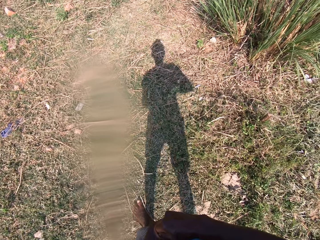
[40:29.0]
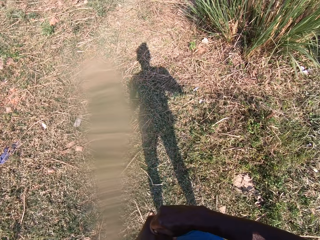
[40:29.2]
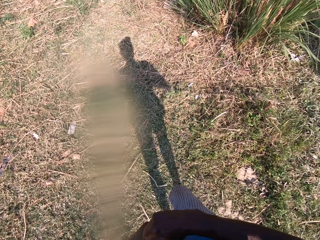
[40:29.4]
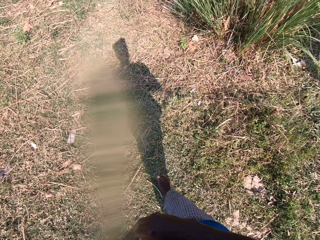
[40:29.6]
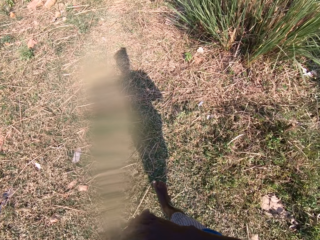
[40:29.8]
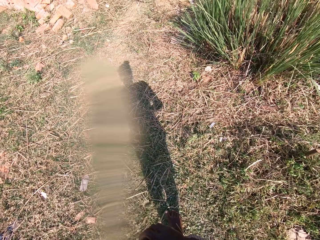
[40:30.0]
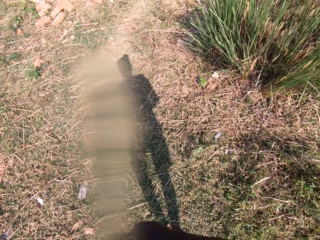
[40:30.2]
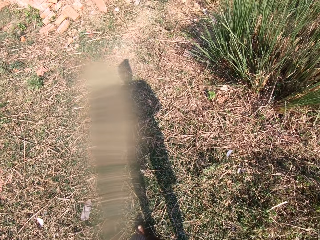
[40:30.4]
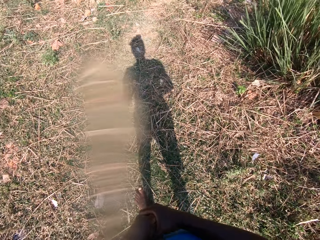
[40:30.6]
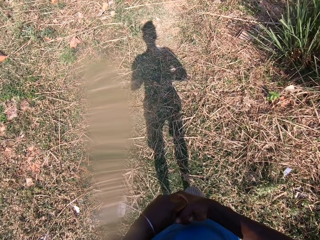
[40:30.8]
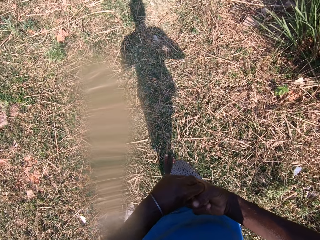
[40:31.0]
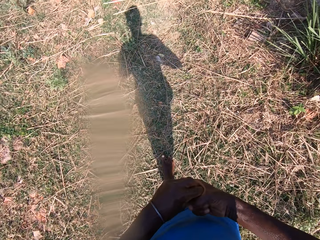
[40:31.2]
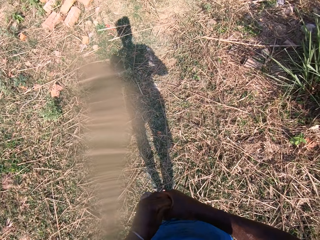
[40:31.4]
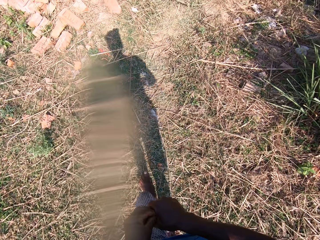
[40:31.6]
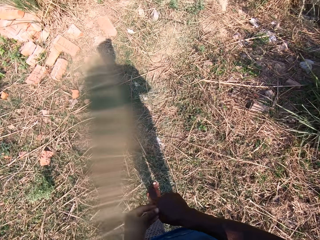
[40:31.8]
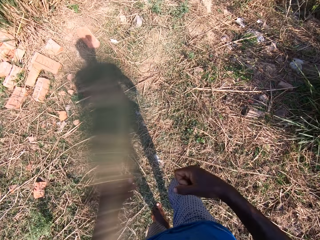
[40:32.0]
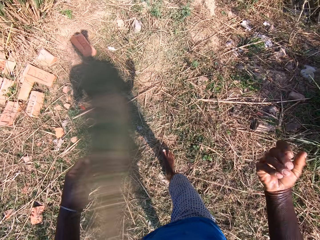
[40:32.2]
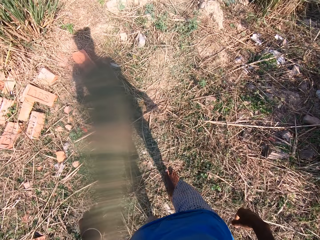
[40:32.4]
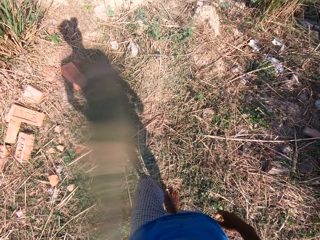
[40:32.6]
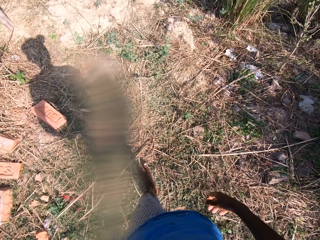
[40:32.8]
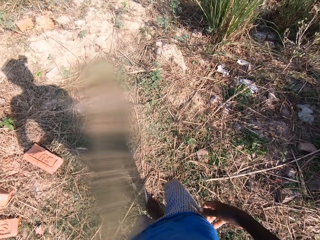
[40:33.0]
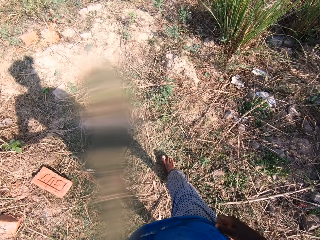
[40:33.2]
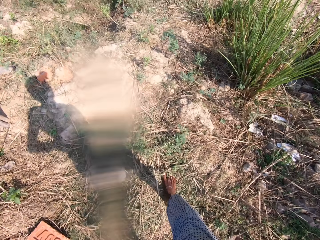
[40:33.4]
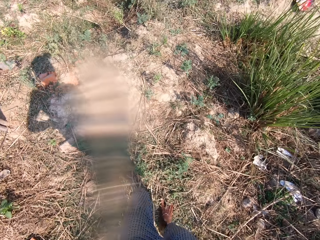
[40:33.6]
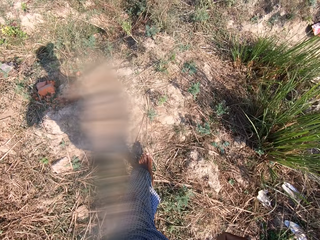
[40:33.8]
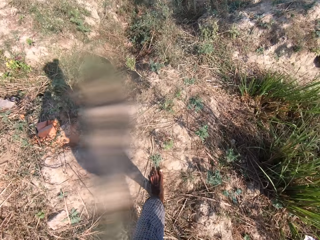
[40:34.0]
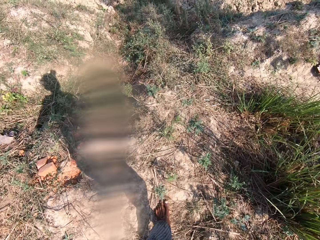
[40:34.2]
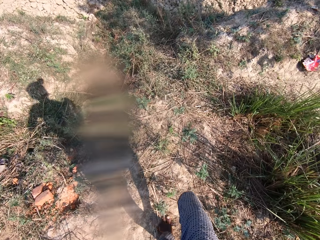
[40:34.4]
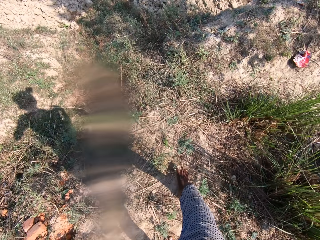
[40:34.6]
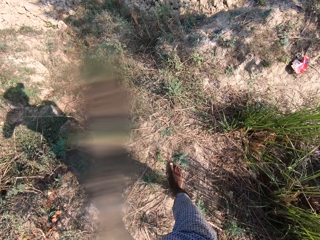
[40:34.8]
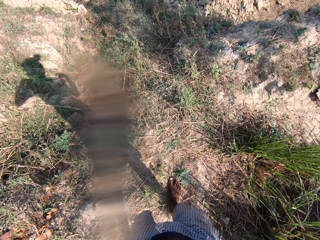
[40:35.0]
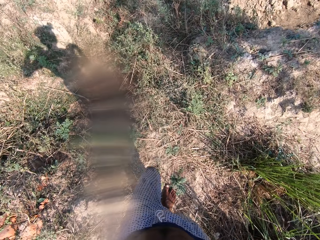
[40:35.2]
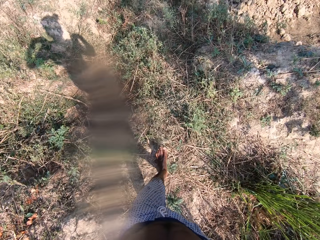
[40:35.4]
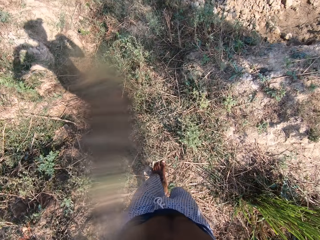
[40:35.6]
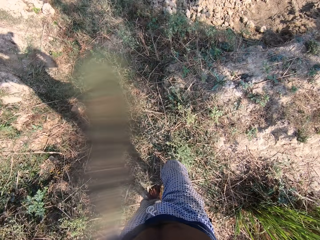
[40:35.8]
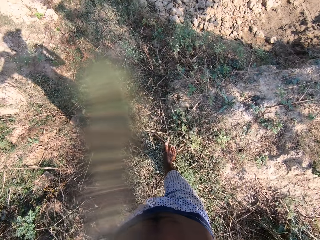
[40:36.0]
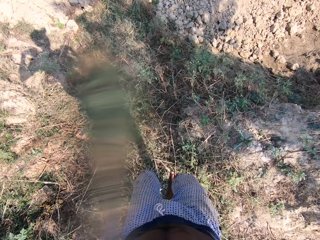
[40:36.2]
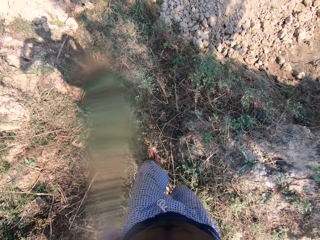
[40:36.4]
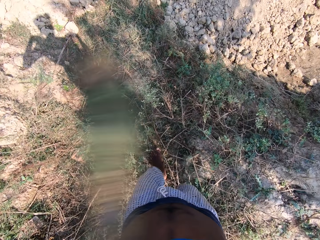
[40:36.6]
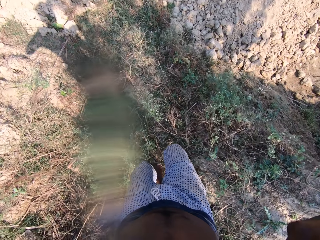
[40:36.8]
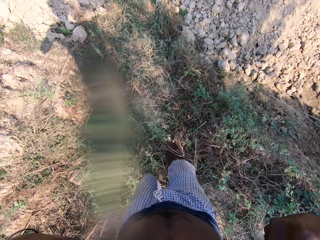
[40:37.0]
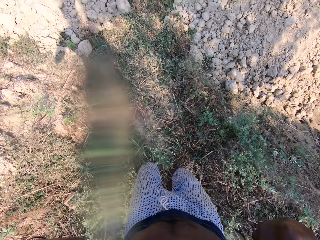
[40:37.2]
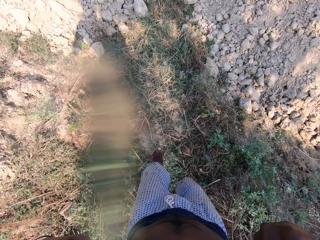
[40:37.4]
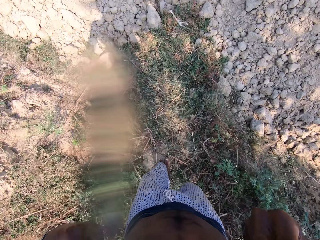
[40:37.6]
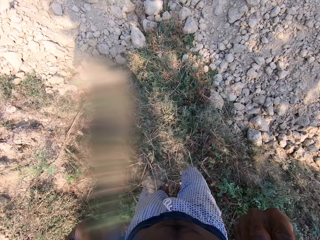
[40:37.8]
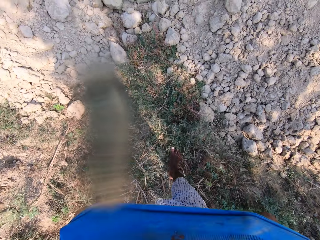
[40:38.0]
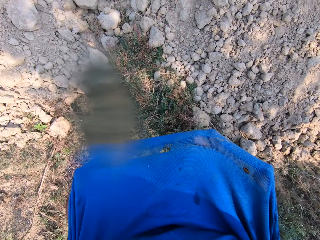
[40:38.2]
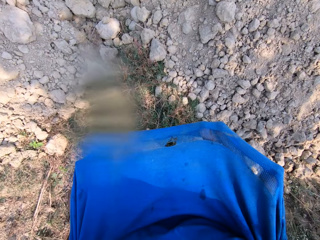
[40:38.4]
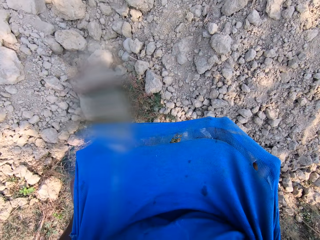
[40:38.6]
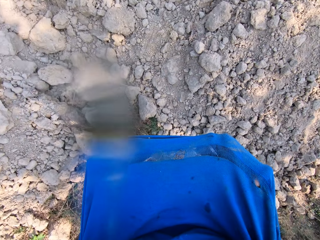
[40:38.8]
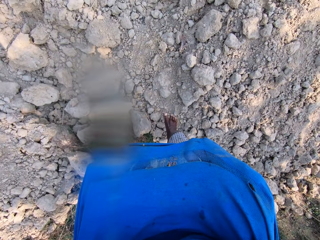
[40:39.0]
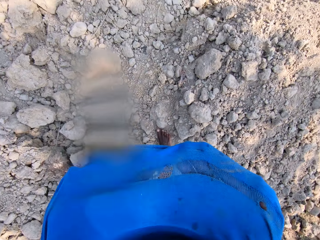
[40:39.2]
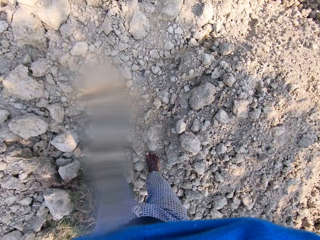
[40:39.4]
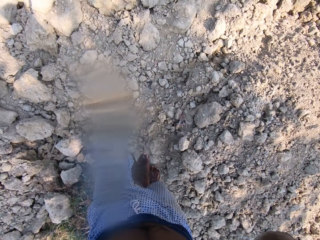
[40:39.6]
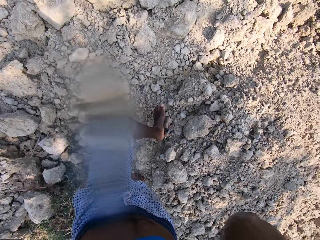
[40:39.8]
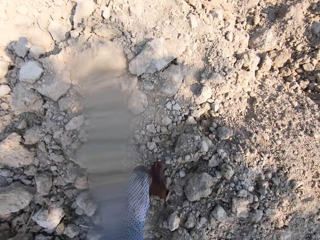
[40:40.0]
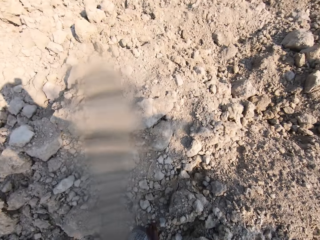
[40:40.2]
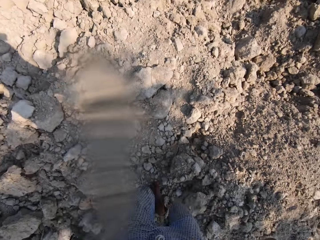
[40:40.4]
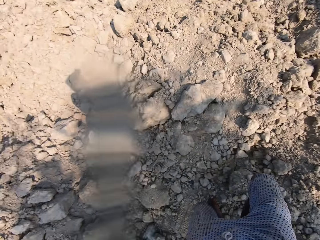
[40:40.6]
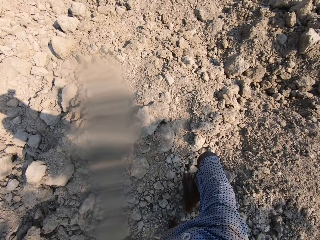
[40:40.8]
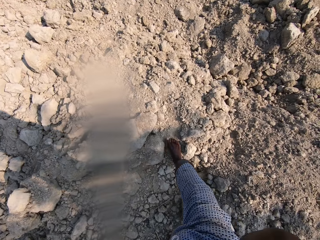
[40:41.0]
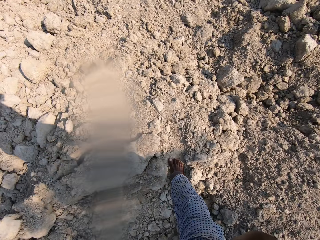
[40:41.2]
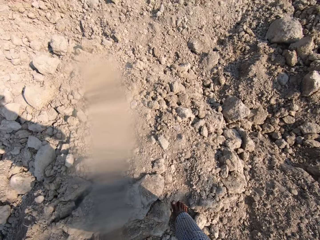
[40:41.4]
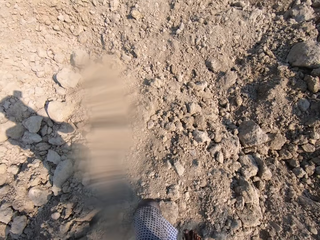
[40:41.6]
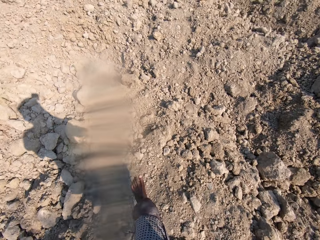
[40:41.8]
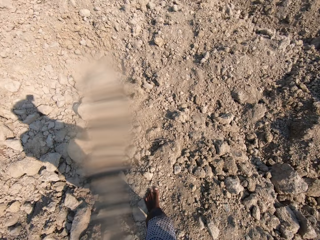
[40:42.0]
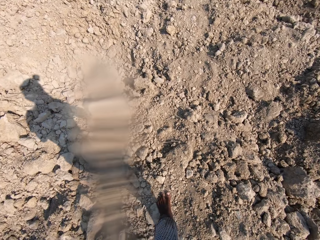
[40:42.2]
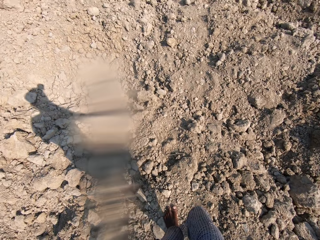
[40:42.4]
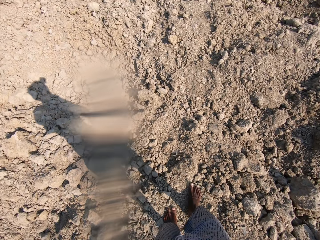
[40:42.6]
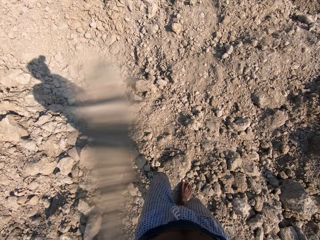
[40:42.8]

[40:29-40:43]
The camera wearer walks around in the field. He sways hands. He wipes the face using the cloth, spits saliva on the ground, touches his clothes and walks around in the field. He wipes the face using the cloth and walks around.

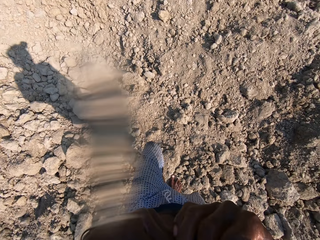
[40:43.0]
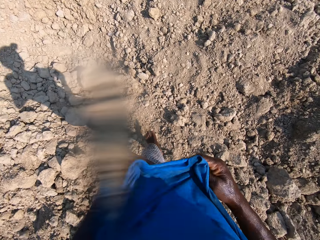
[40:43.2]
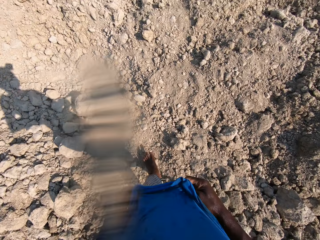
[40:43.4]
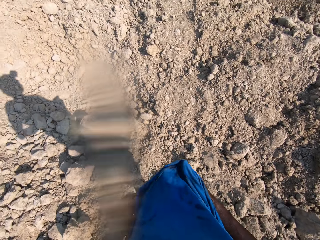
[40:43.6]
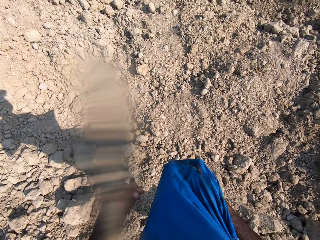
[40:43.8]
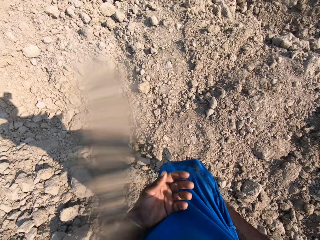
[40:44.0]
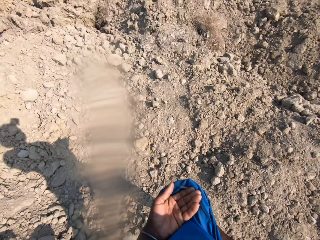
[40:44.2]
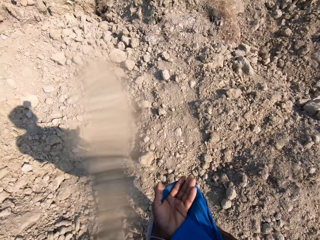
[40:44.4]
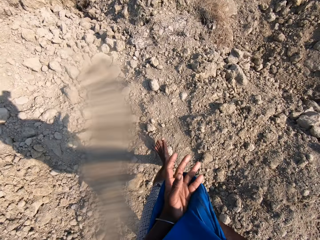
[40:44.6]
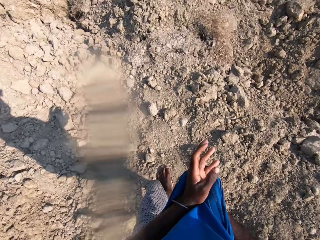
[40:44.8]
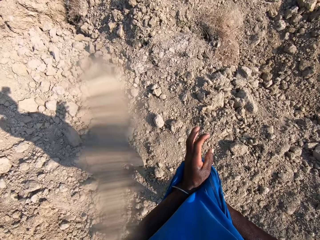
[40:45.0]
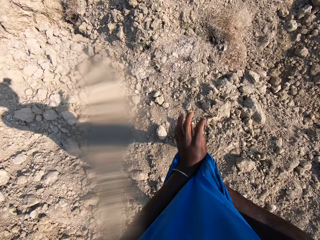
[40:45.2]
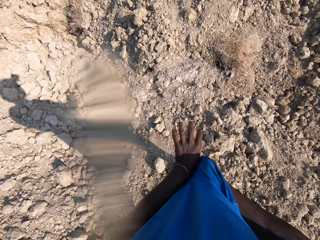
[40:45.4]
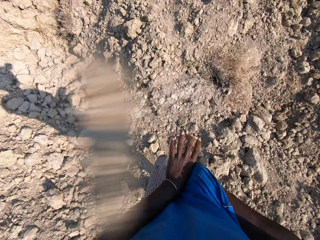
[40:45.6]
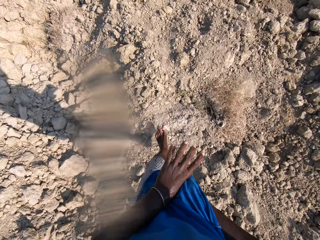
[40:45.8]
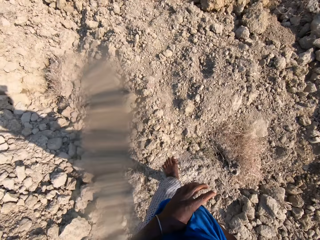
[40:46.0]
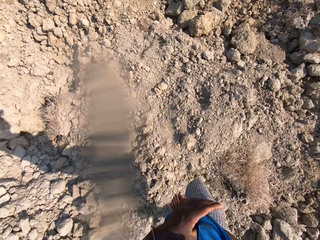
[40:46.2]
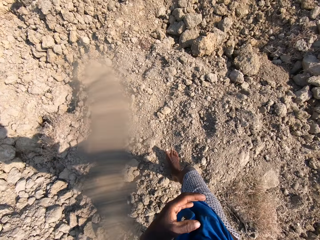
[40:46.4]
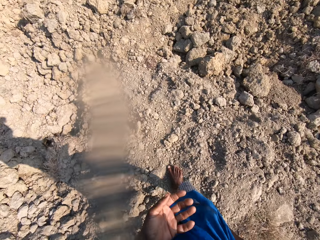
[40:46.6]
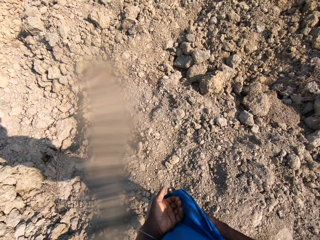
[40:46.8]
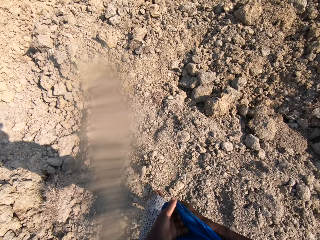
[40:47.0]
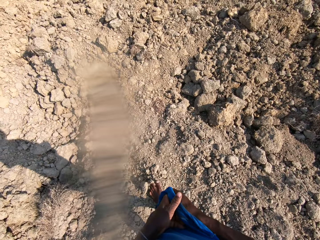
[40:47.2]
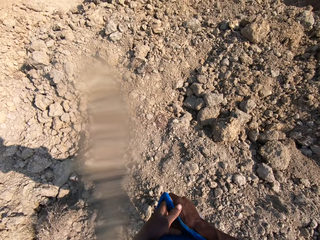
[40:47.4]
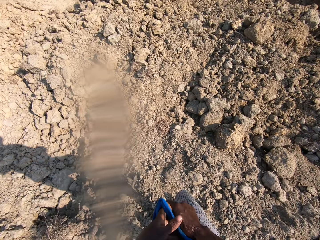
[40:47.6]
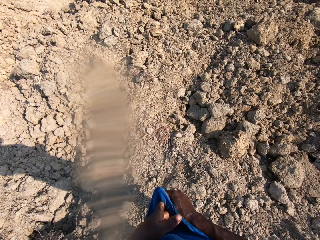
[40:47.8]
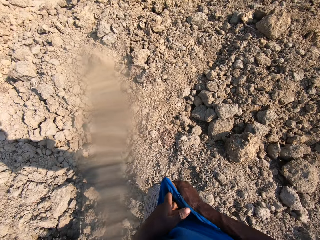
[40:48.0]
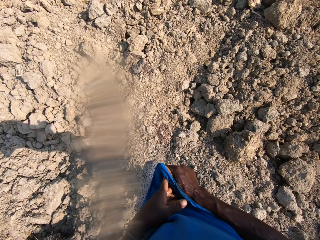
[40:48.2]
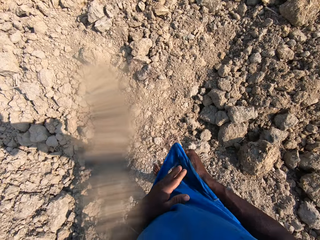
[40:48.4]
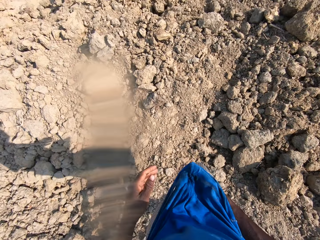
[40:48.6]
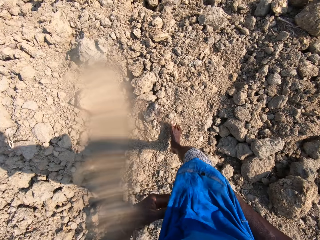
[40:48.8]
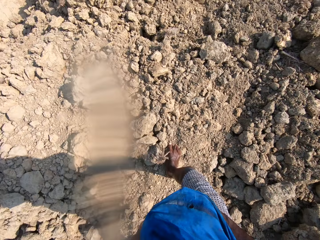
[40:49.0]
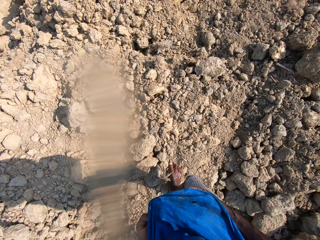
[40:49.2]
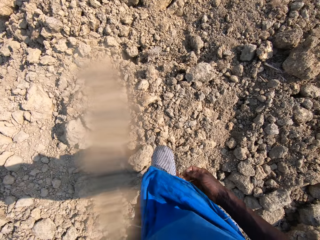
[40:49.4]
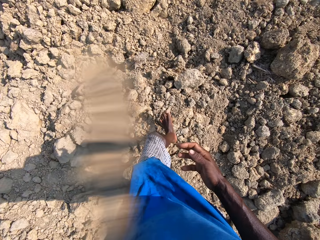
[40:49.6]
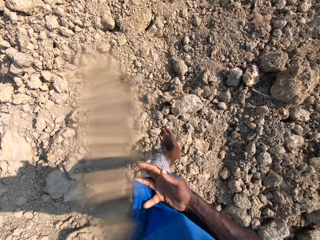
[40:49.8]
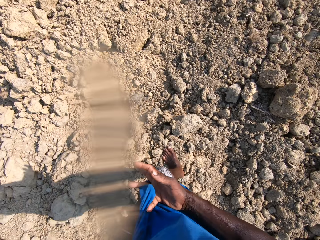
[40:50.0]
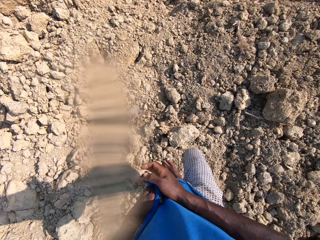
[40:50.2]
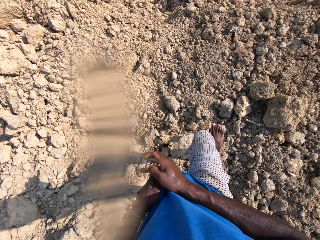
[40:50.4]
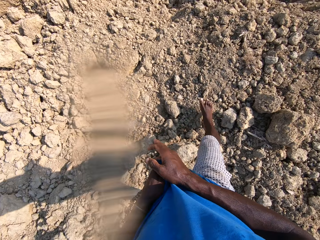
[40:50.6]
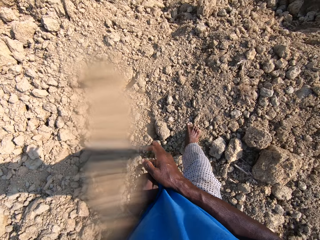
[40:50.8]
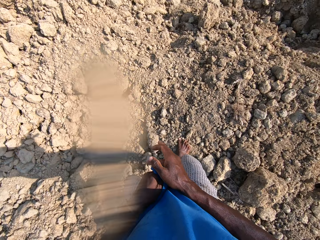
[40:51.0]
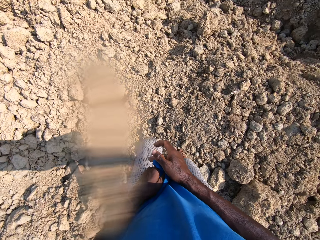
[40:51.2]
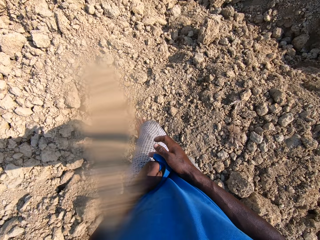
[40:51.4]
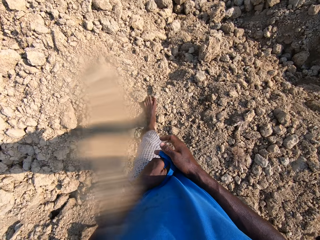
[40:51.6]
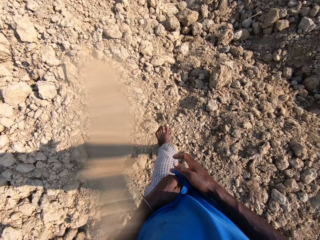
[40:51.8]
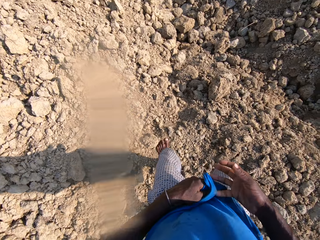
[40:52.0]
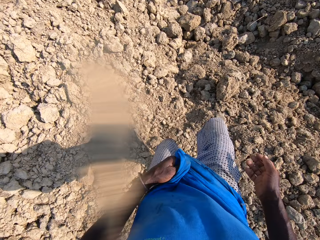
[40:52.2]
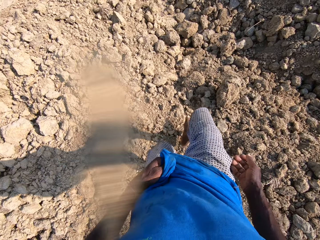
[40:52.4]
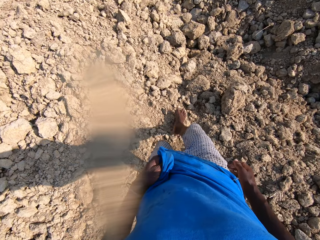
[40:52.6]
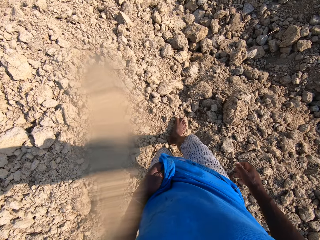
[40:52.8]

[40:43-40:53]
The camera wearer touches his clothes and walks around. He walks around and wipes his hands with the cloth. He wipes his hands with the cloth, talks and walks around. He walks around and wipes his hands with the cloth.
